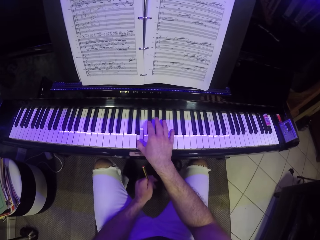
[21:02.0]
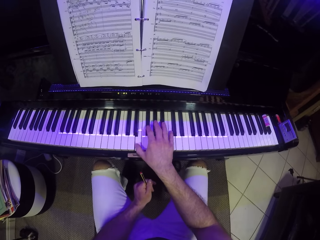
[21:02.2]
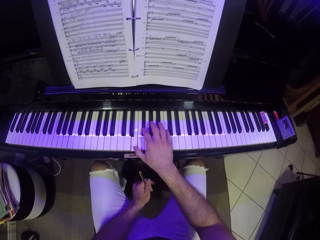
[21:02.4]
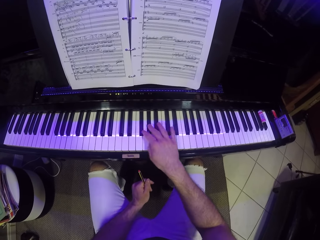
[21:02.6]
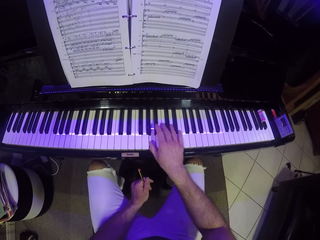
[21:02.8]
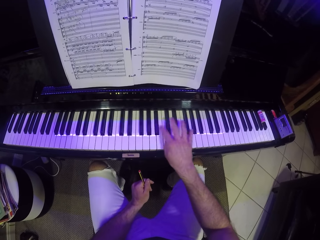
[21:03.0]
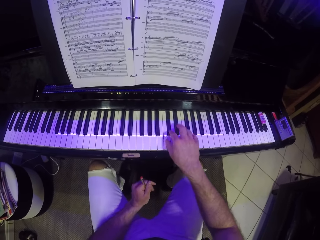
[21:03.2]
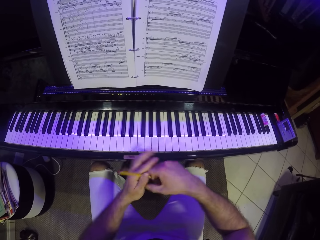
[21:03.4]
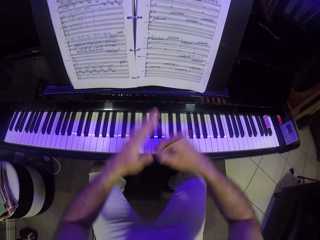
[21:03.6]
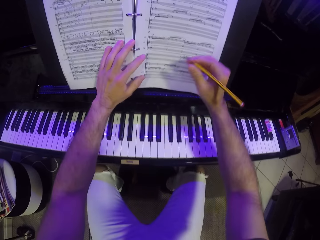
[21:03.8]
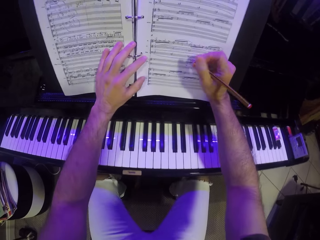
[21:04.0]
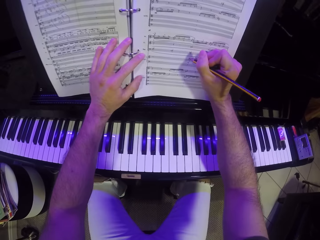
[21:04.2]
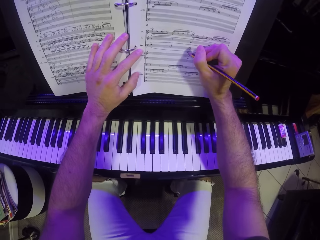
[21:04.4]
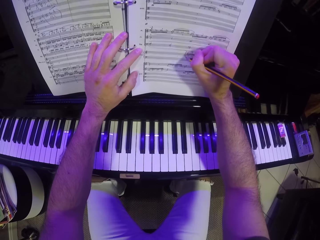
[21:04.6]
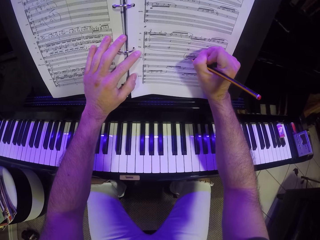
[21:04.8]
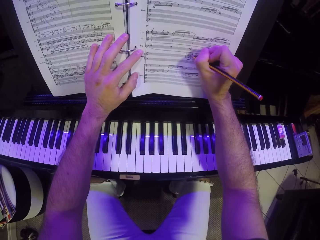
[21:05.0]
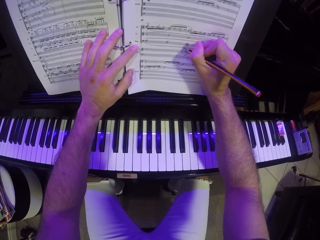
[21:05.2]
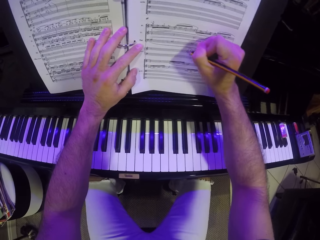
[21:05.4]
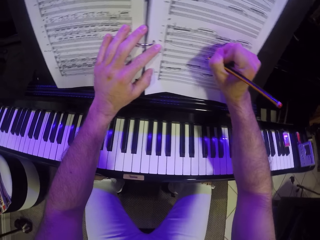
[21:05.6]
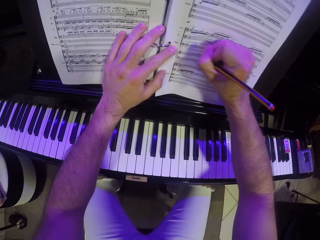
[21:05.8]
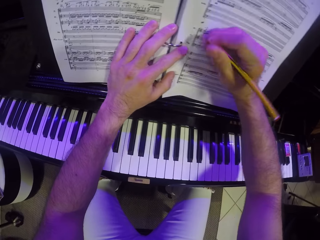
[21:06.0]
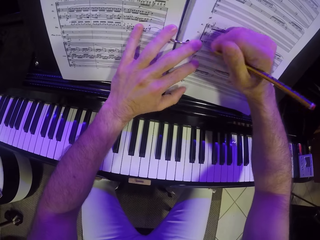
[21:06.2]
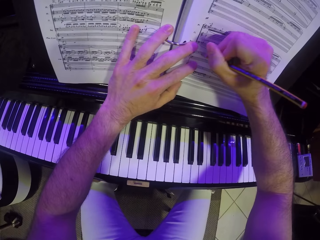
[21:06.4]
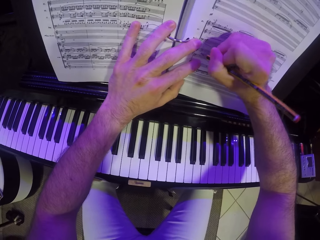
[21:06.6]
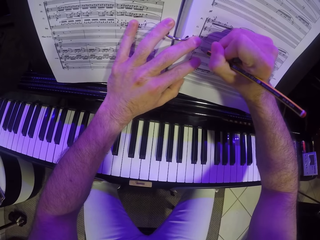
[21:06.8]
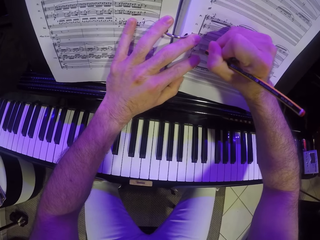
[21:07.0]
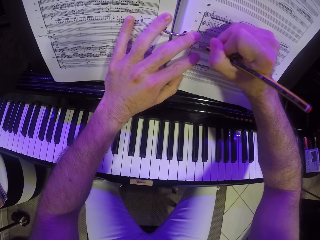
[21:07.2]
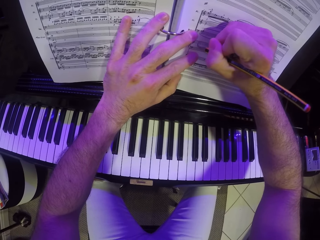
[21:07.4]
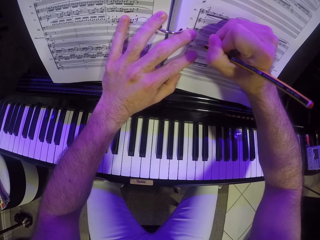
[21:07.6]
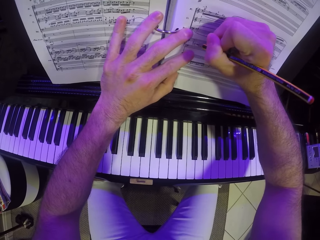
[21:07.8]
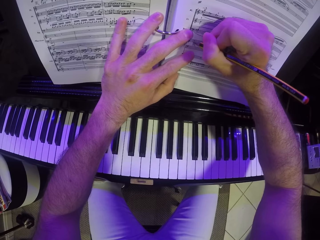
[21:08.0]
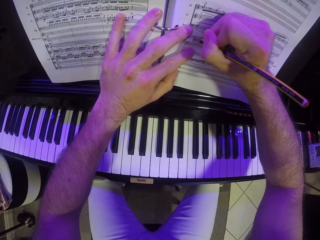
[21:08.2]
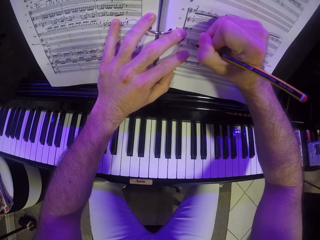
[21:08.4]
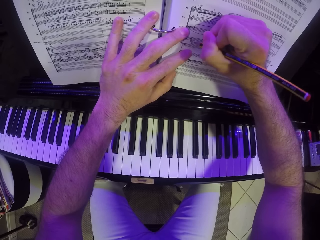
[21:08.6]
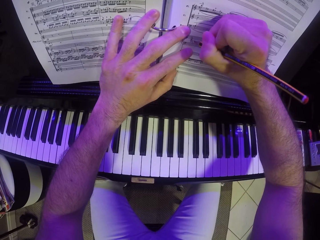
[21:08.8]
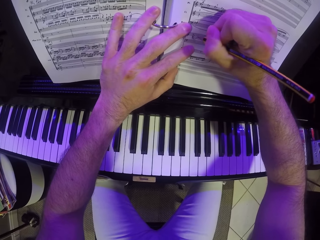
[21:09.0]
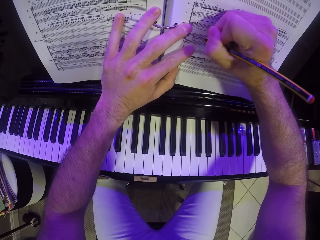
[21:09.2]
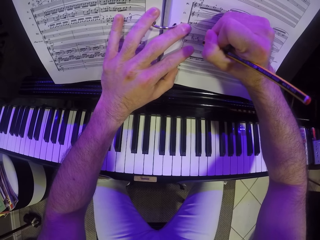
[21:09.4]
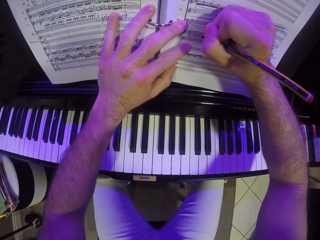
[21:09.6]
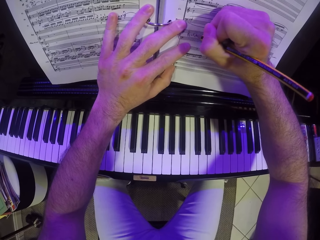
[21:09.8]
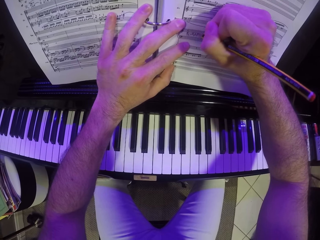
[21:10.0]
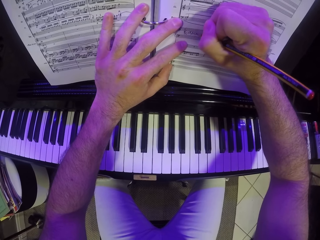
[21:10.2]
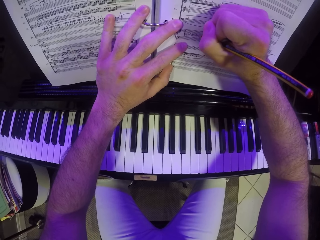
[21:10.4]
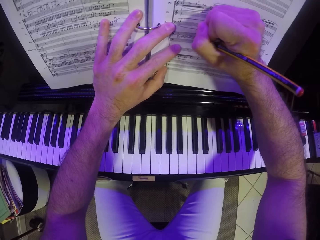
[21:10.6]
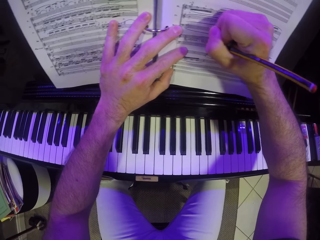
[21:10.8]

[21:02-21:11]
The camera wearer plays the piano with his right hand. He passes the pencil to his right hand. He writes on the music notes book with the pencil in his right hand.

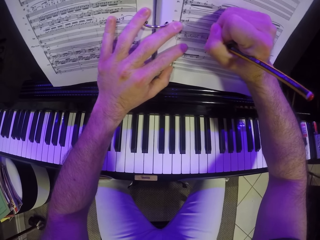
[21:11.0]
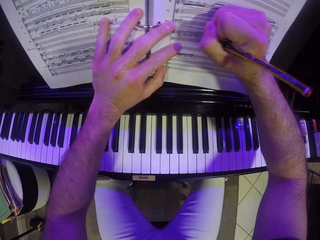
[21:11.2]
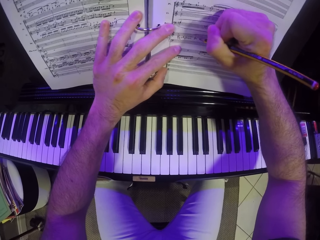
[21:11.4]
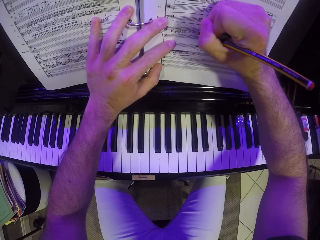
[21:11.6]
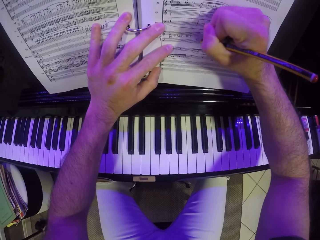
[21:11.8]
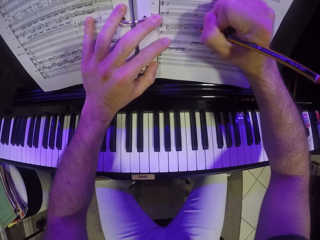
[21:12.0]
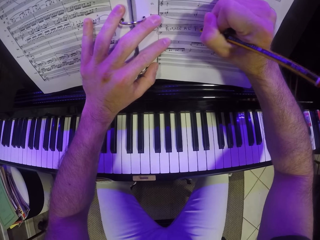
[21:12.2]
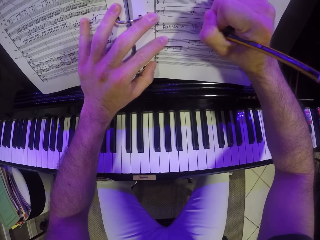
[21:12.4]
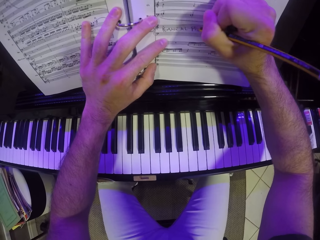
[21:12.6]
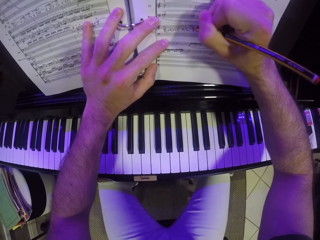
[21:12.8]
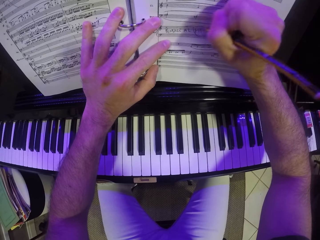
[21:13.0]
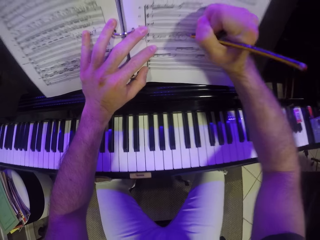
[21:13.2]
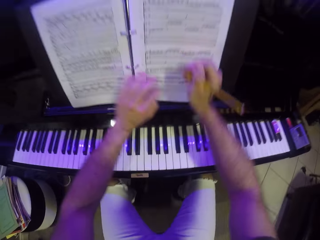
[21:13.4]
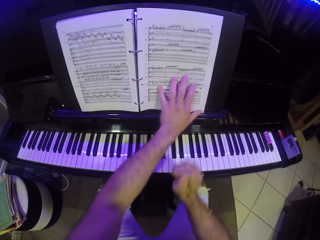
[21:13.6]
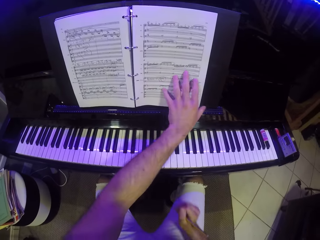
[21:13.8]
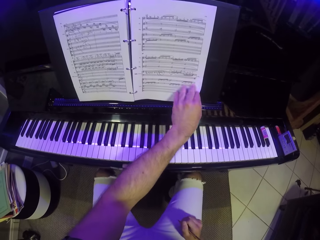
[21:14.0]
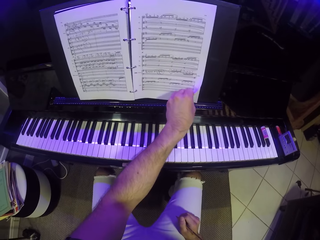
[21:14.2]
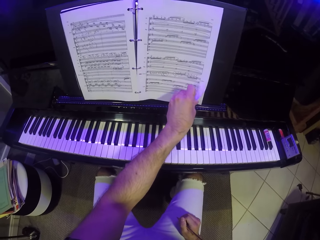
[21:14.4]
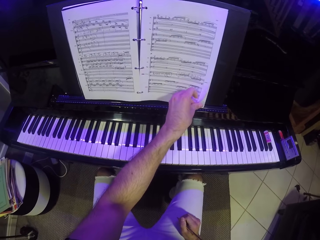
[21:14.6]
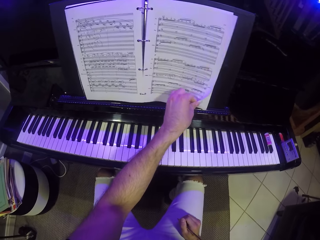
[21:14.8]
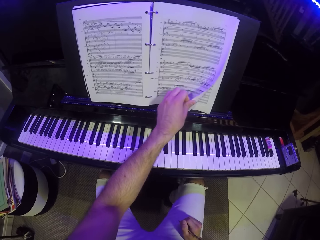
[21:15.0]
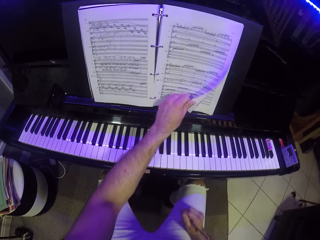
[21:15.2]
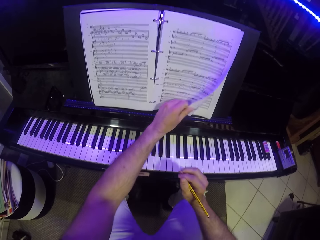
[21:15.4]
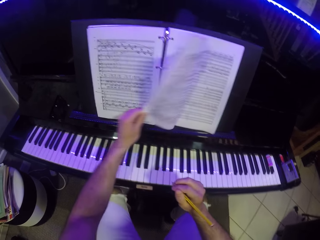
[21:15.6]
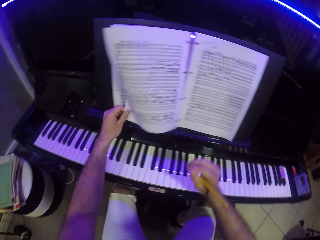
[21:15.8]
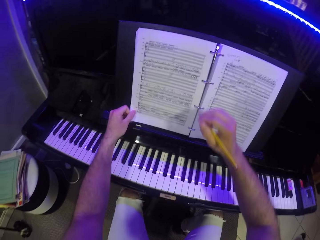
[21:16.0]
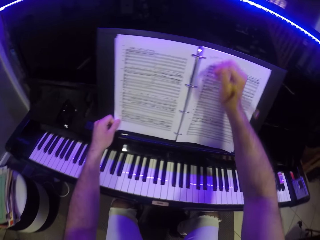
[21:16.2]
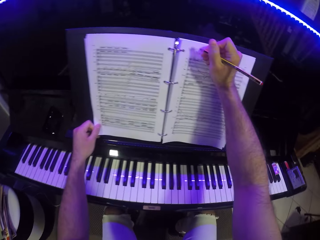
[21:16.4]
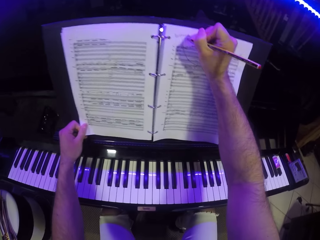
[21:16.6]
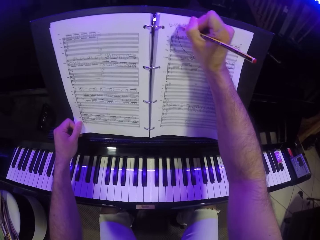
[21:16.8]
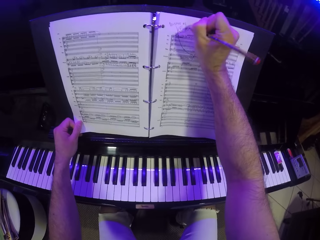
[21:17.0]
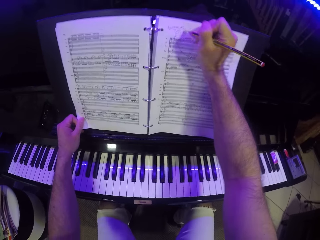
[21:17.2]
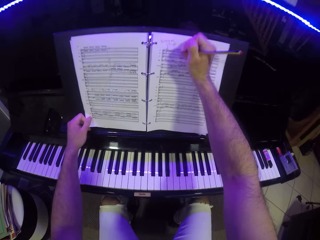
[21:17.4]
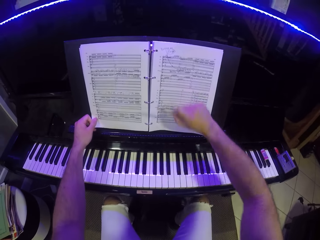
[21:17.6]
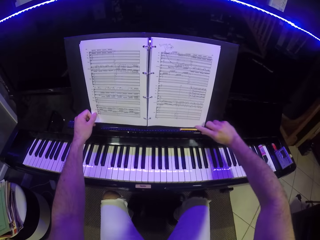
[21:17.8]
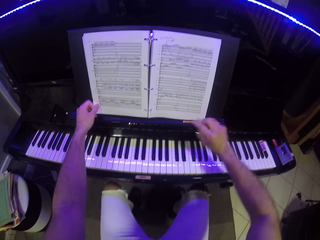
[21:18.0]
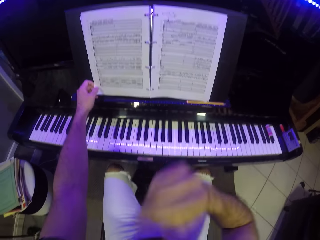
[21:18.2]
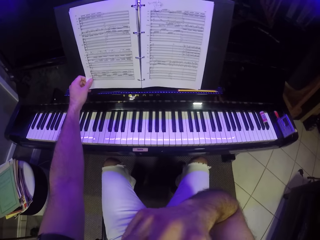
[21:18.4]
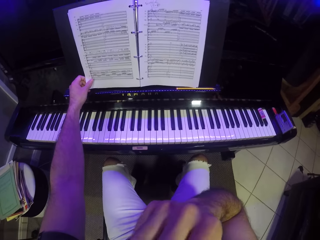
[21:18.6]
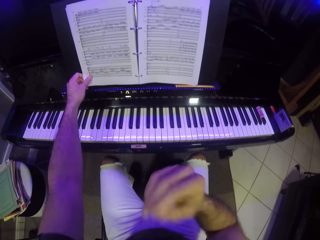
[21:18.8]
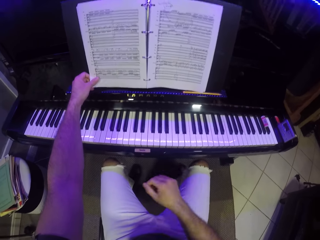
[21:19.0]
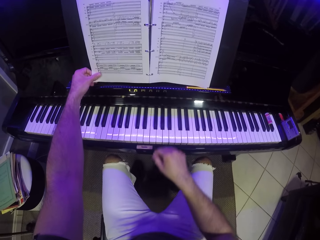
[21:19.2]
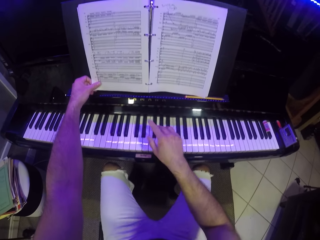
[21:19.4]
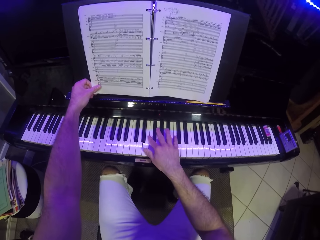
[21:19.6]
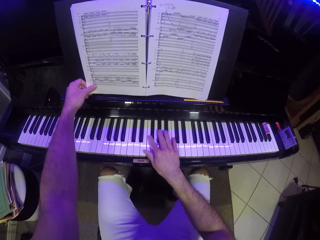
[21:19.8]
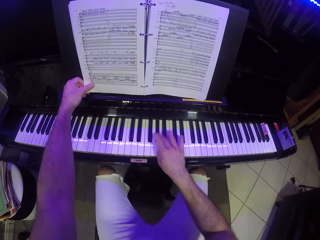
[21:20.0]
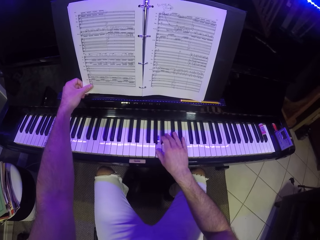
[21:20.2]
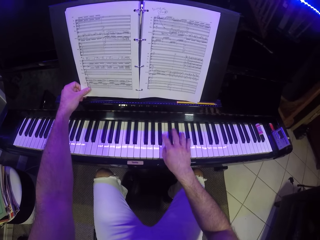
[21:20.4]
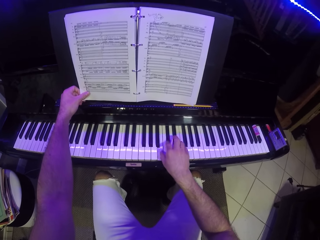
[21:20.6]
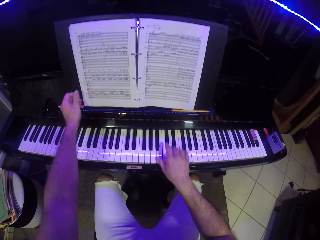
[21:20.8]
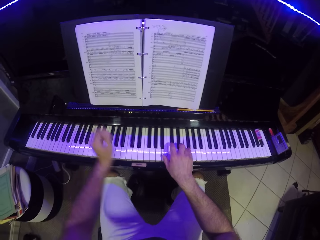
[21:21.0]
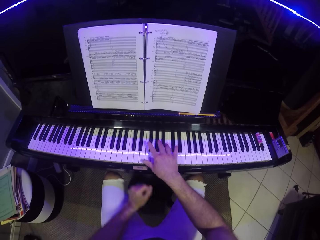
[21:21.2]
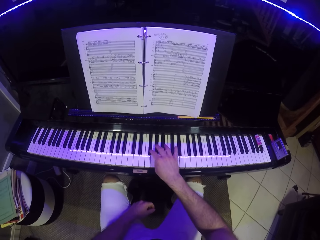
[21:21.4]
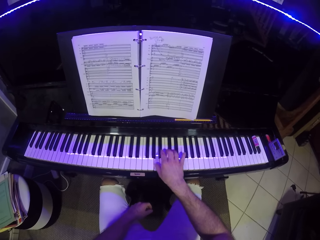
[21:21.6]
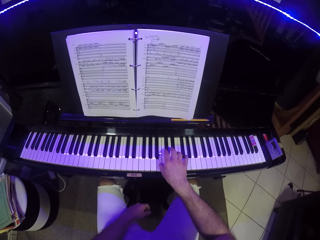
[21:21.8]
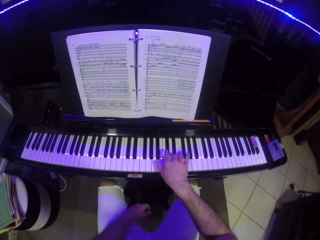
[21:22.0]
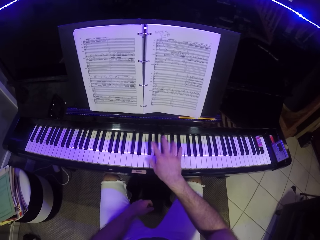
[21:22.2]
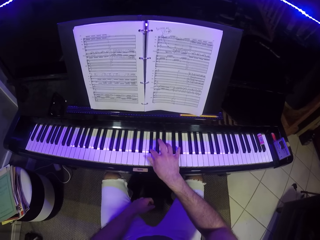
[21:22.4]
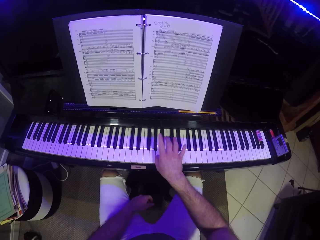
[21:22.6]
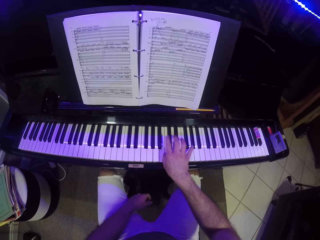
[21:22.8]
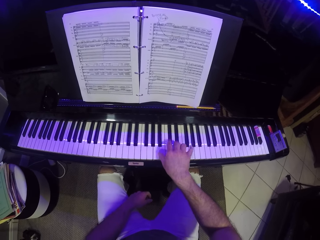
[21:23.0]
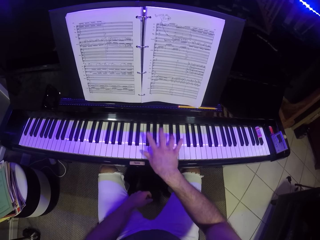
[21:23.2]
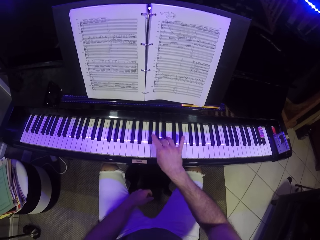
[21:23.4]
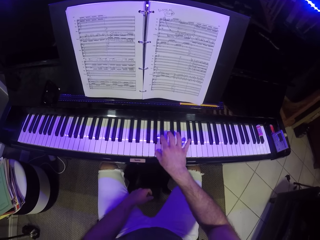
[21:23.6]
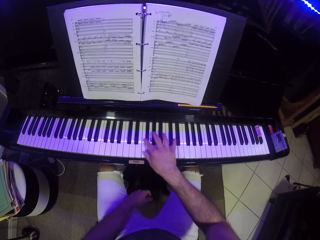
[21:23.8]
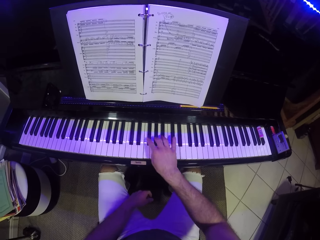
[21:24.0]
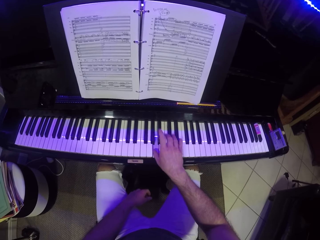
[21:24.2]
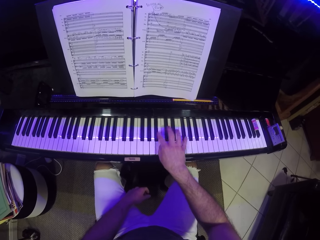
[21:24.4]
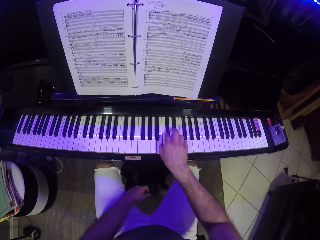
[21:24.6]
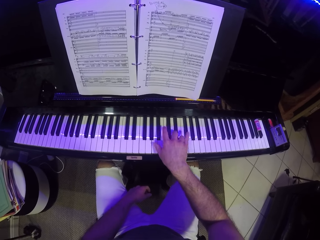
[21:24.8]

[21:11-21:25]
The camera wearer flips a page of the music notes book with his left hand. He writes on the music notes book with the pencil in his right hand. He drops the pencil on the piano. He touches his face with his right hand. He plays the piano with his right hand.
